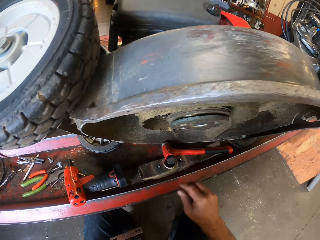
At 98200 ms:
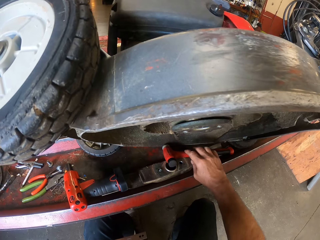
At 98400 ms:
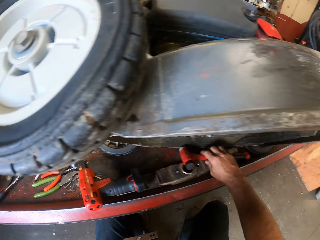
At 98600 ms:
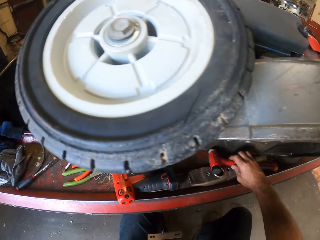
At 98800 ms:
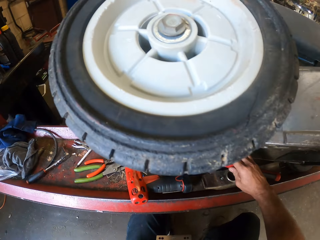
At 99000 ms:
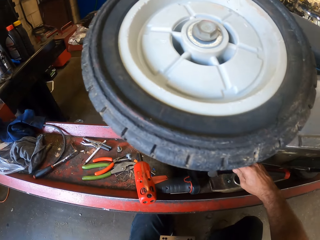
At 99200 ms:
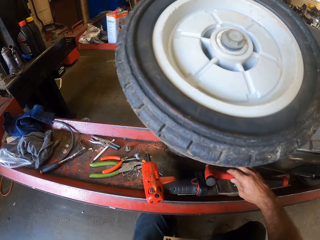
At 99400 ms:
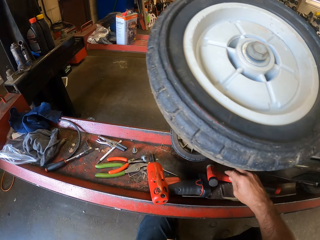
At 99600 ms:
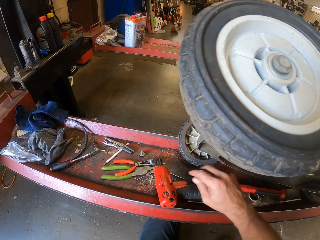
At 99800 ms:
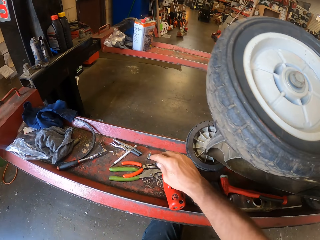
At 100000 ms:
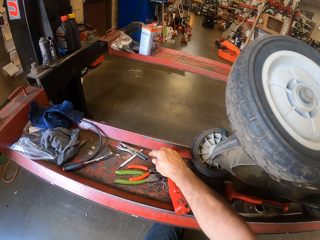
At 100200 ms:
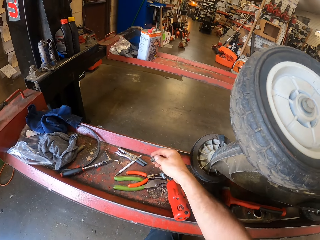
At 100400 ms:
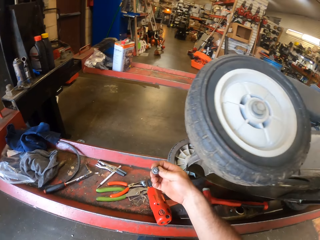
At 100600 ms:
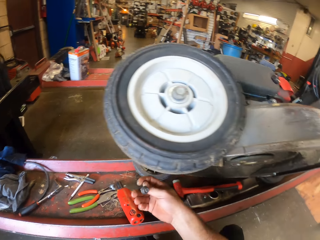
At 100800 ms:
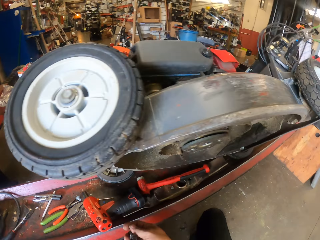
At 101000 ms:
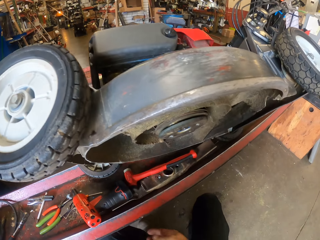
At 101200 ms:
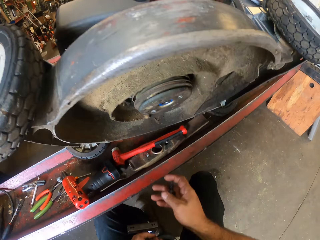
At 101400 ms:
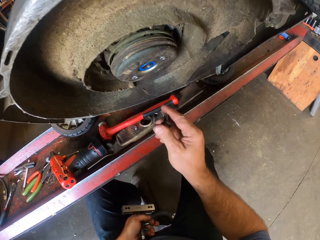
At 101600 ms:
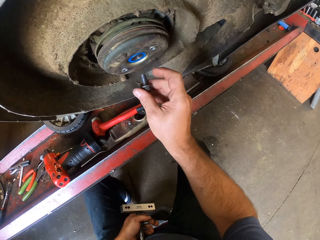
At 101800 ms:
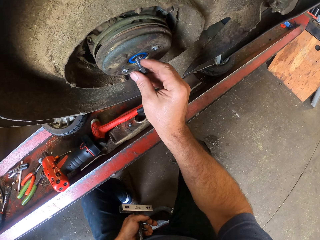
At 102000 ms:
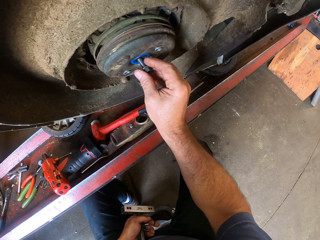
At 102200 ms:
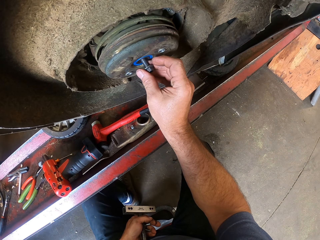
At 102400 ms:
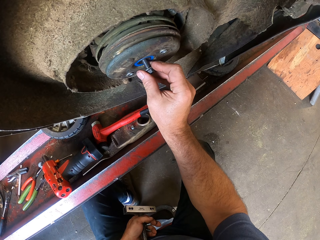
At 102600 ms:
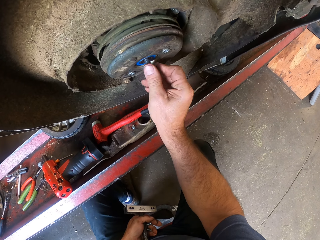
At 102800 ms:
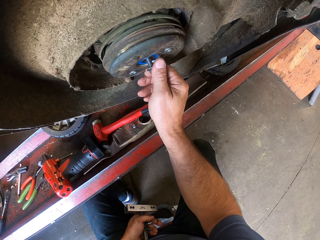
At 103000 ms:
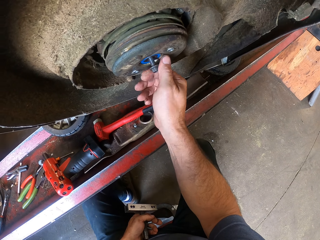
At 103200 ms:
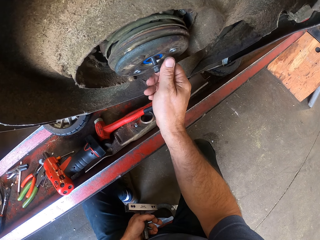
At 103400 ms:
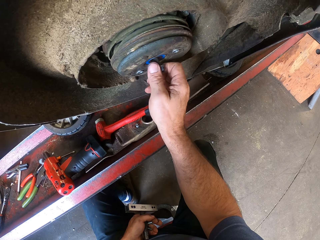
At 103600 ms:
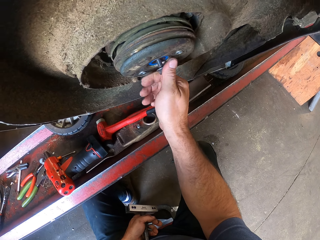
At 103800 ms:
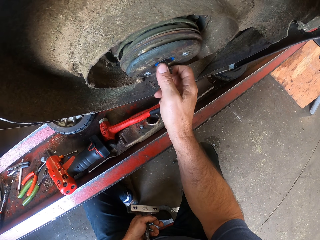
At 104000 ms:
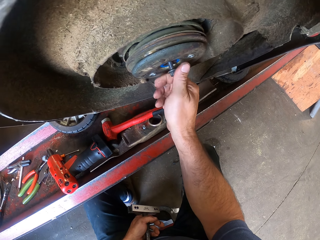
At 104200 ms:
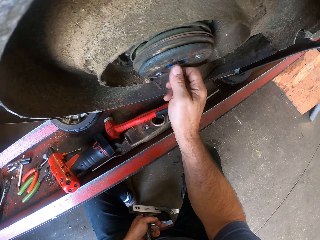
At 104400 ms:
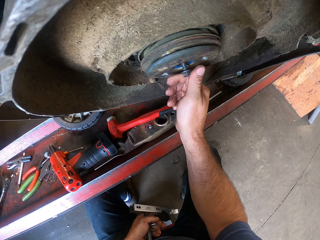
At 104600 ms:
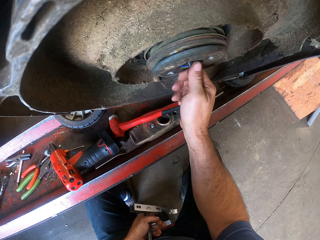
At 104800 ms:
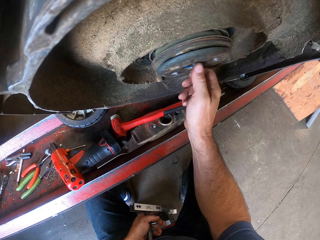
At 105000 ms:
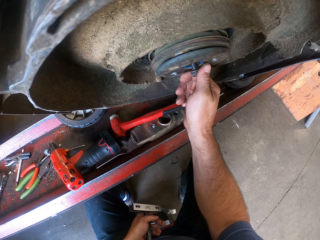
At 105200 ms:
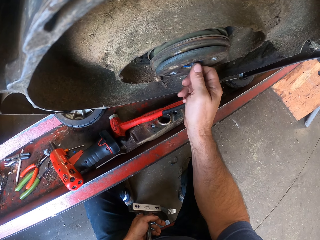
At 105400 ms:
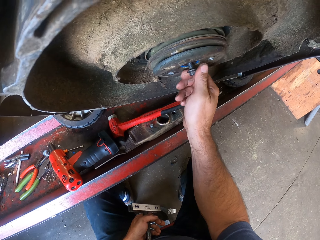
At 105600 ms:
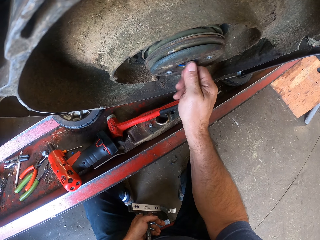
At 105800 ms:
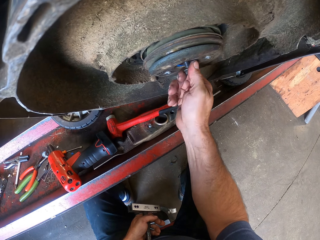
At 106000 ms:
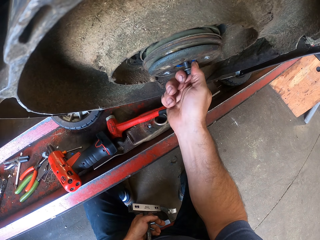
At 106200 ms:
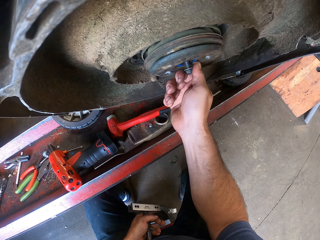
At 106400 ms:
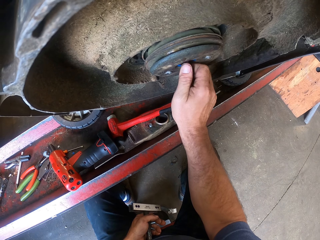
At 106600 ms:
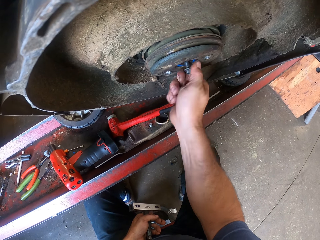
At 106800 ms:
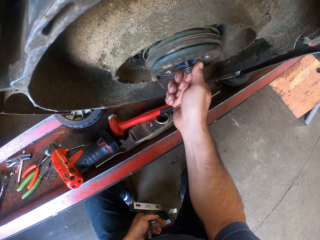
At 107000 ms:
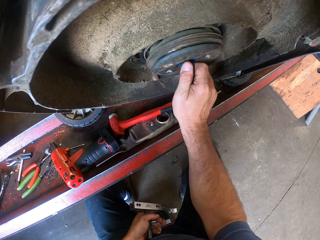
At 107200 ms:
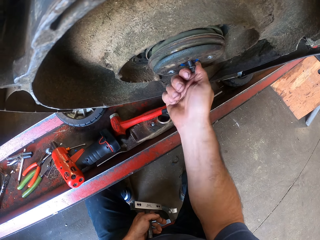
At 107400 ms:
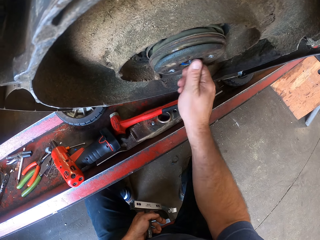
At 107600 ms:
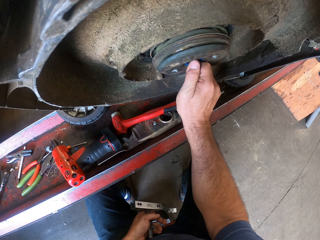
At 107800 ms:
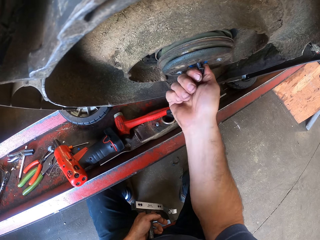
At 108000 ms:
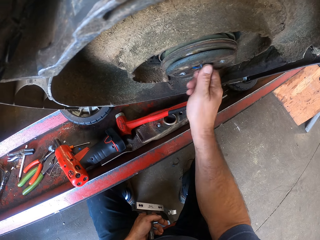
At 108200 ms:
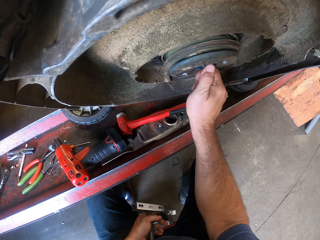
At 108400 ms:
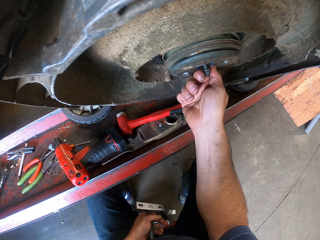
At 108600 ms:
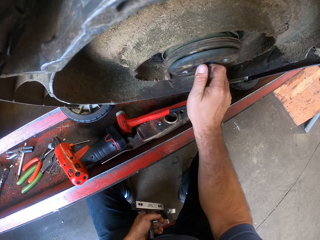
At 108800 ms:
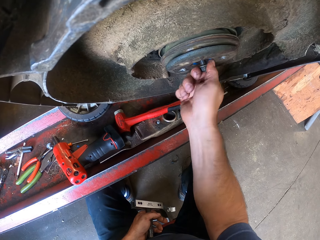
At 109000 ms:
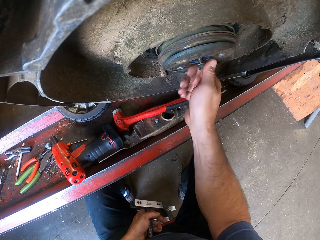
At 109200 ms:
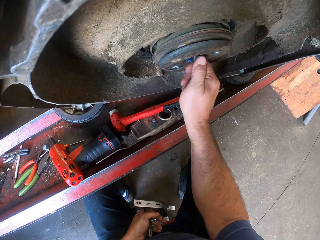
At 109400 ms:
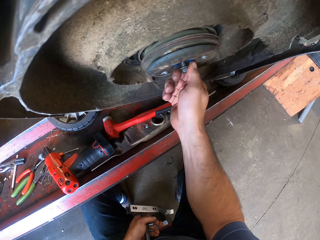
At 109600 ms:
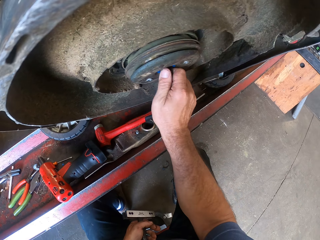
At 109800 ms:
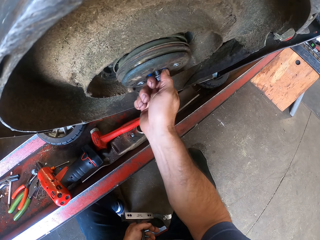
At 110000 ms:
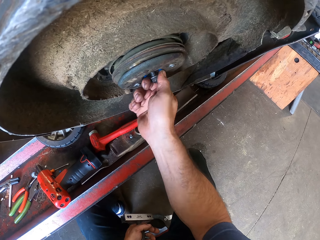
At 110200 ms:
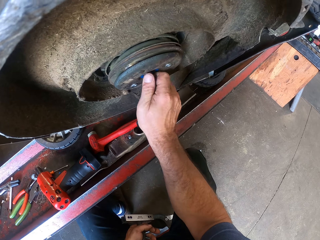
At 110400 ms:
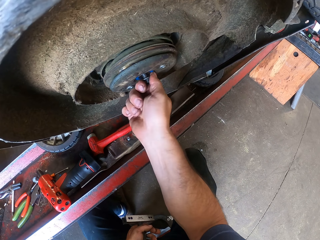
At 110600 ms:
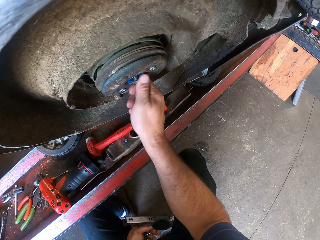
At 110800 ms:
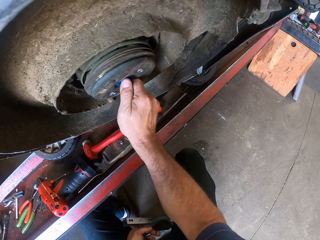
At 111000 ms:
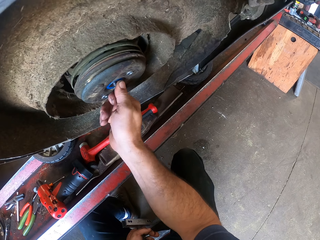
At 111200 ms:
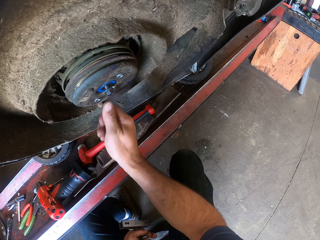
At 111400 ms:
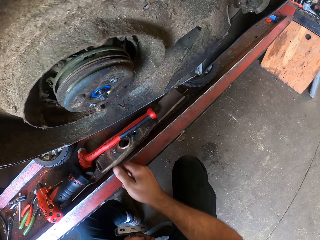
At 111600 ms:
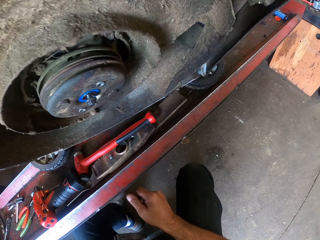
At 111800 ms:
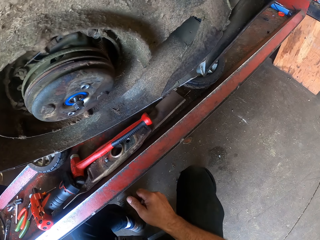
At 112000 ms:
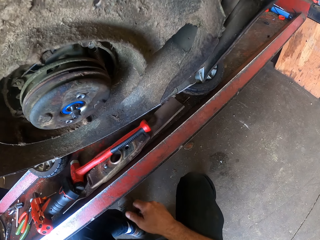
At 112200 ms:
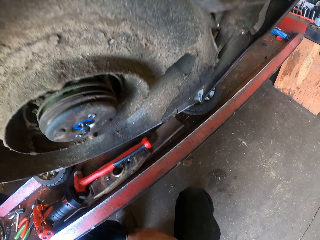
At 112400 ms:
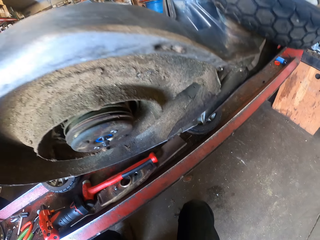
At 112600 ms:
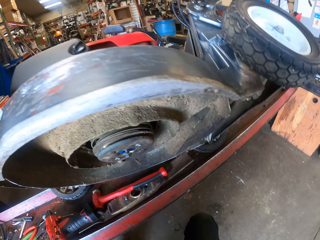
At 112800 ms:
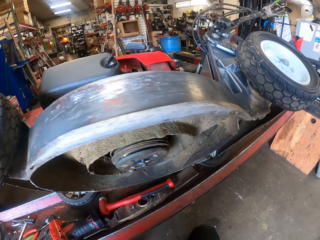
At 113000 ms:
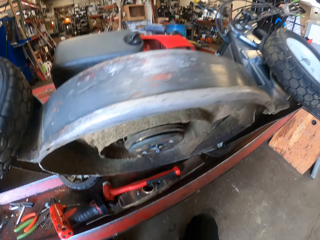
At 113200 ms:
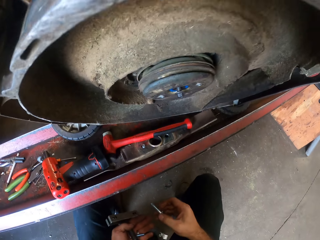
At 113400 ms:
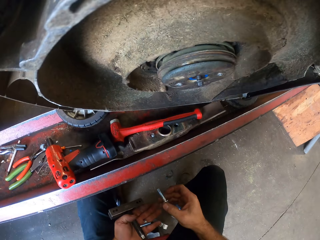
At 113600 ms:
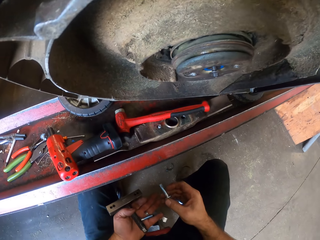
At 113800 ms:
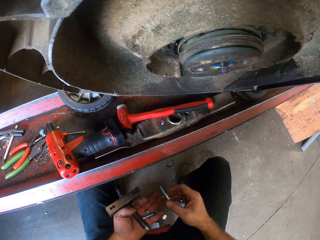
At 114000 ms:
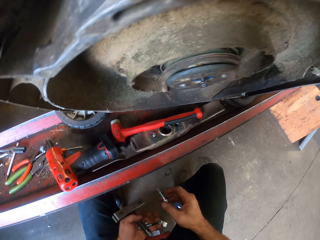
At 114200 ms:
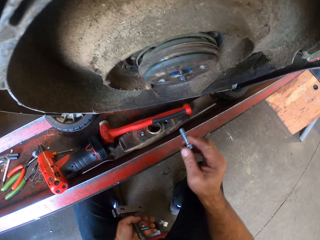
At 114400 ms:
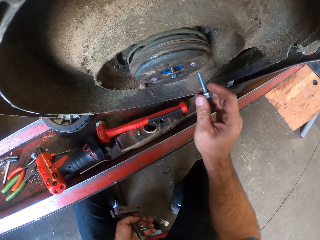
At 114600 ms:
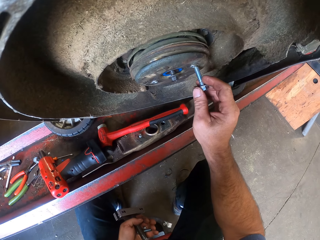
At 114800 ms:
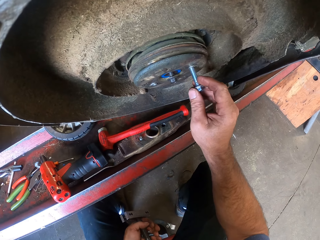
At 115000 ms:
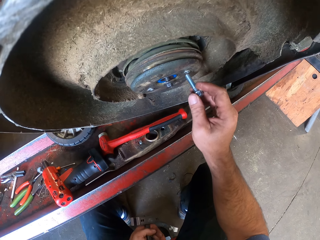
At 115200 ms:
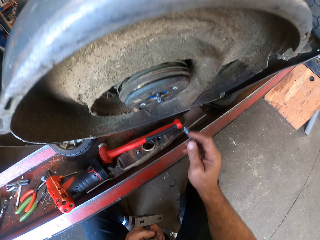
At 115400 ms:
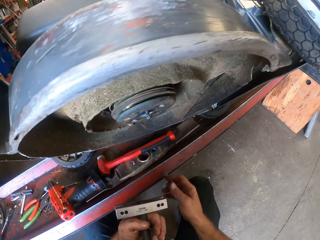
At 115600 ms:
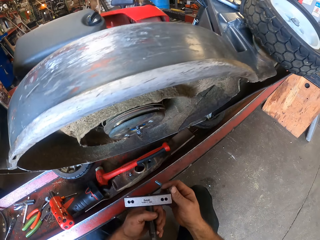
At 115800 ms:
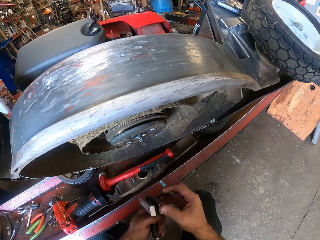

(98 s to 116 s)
The camera wearer adjusts the mallet on the car lift with his right hand. He picks up the bolt on the electric jack with his right hand. He screws the bolt on the rotor of the lawn mower with his right hand. He moves his hand from the bolt. He passes another bolt from his left hand to his right hand. He holds the bolt in the mower's pulley. He touches the rotor of the lawn mower with the bolt in his right hand. He removes the bolt from the mower.

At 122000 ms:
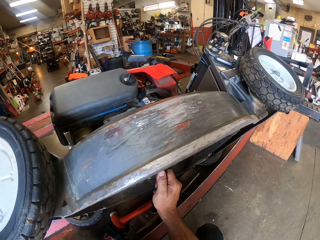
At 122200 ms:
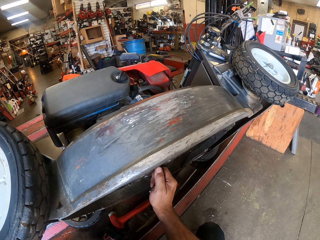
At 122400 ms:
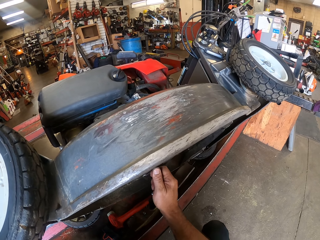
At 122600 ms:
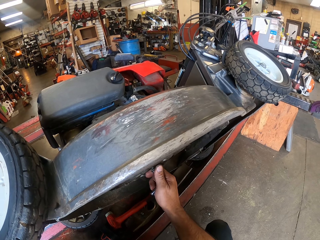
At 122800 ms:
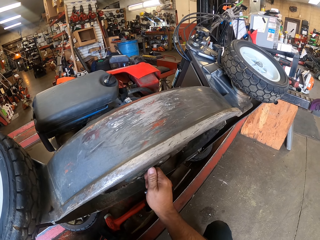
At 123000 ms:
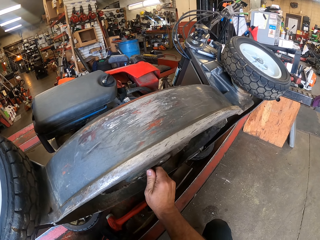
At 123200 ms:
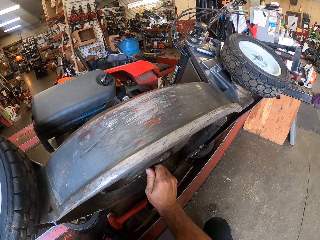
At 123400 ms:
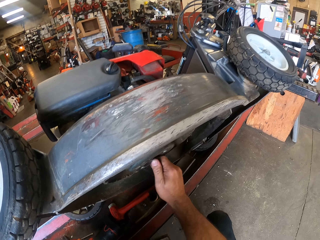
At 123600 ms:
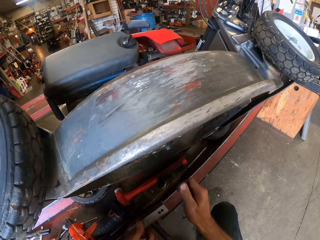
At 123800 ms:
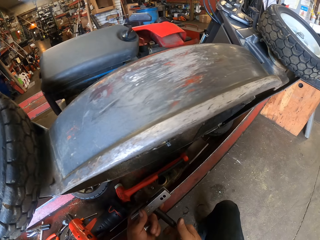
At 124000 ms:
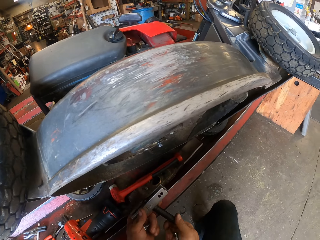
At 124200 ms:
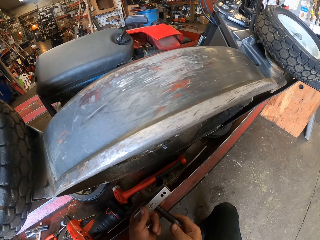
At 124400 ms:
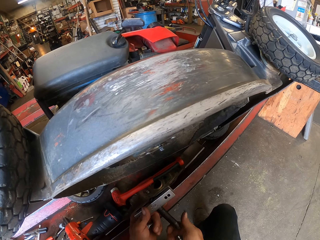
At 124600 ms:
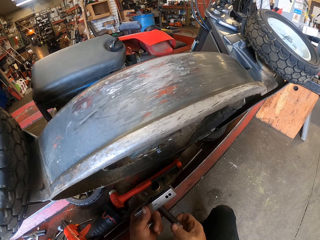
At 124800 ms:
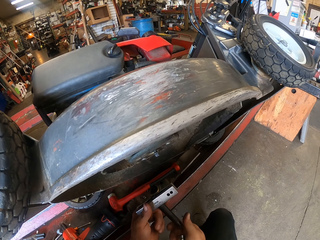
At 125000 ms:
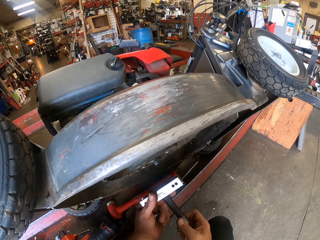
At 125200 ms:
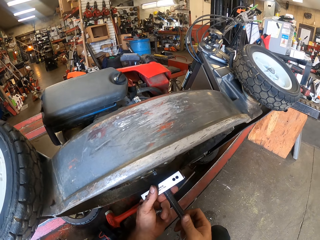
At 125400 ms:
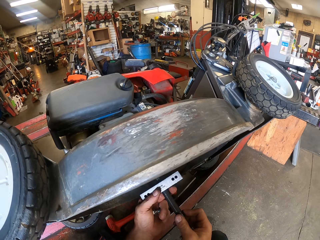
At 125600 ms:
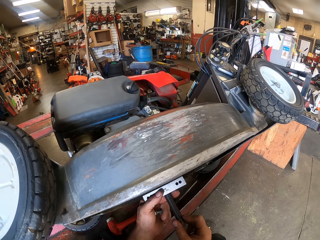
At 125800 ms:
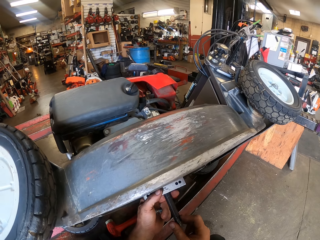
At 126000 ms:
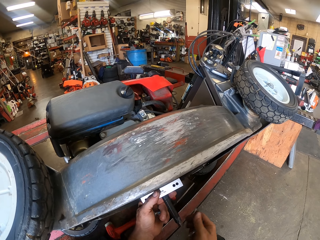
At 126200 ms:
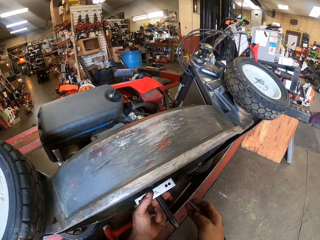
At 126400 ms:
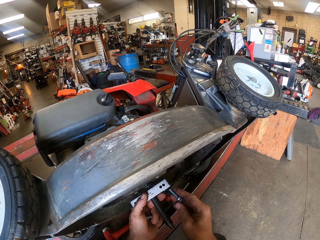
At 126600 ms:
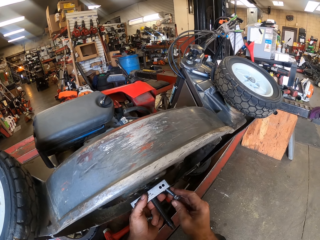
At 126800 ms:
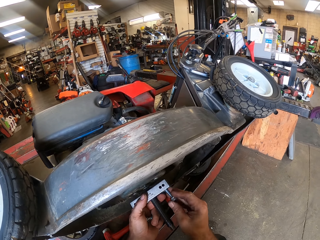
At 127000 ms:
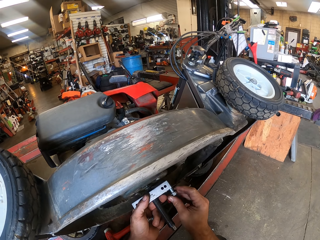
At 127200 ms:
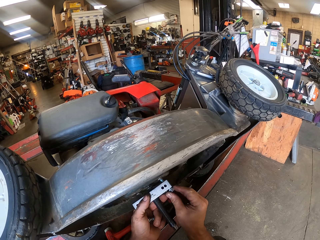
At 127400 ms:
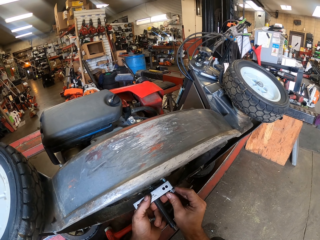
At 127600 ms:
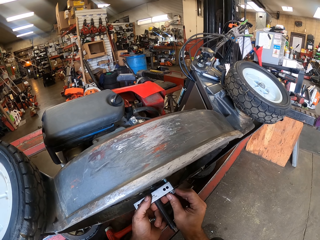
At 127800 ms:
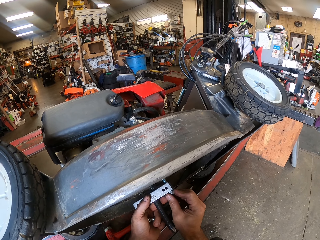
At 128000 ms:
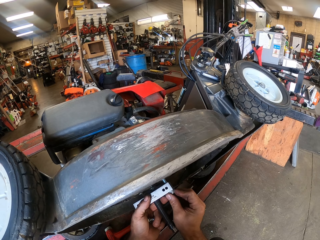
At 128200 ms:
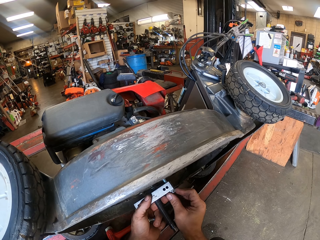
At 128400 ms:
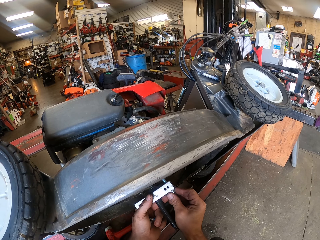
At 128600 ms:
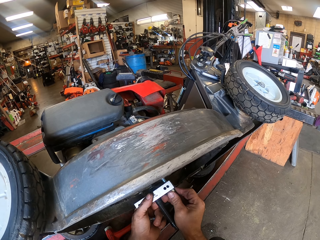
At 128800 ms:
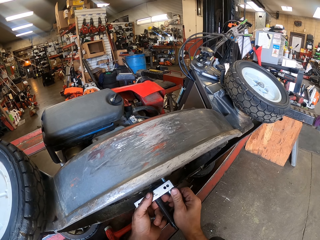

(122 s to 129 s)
The camera wearer turns a bolt in steel. He adjusts the mechanical tool with his hands. He turns the steel and the bolt on the mower's pulley. He puts the bolt in the mechanical tool with his right hand.
